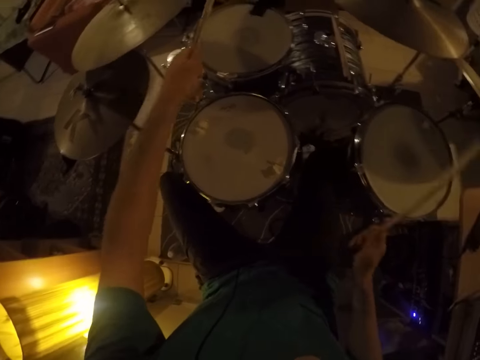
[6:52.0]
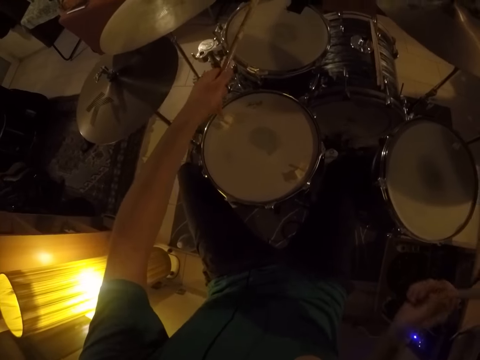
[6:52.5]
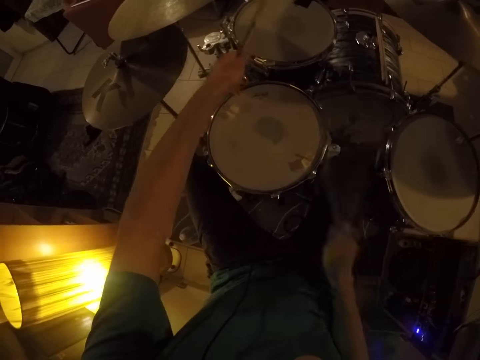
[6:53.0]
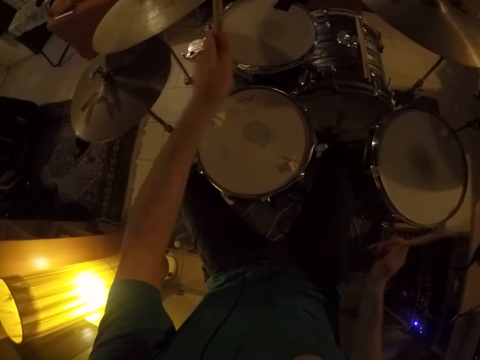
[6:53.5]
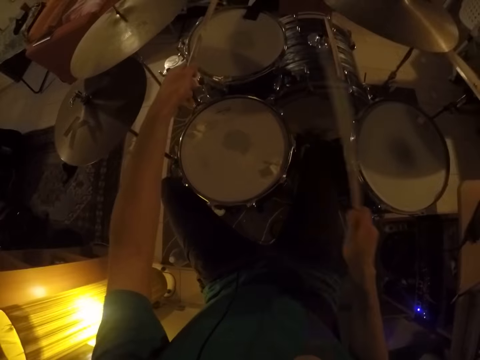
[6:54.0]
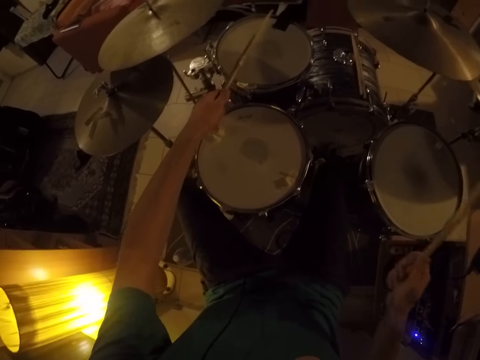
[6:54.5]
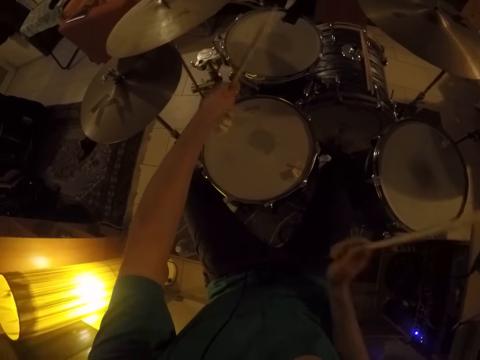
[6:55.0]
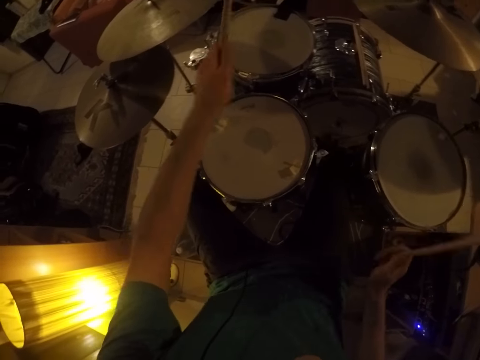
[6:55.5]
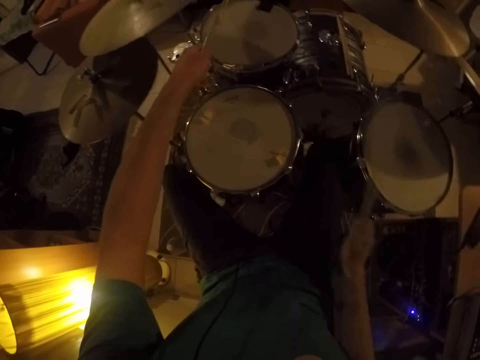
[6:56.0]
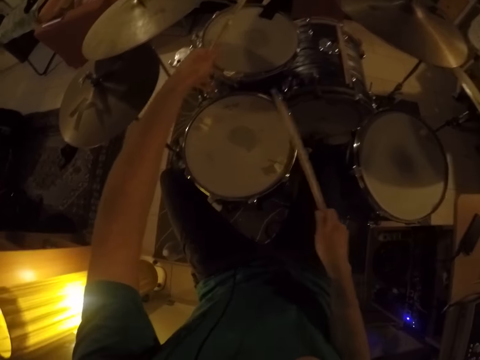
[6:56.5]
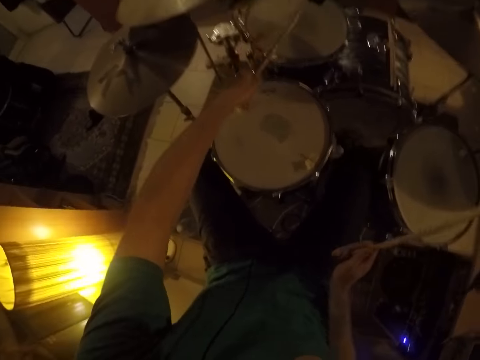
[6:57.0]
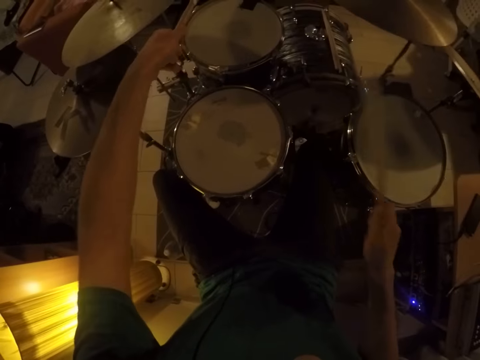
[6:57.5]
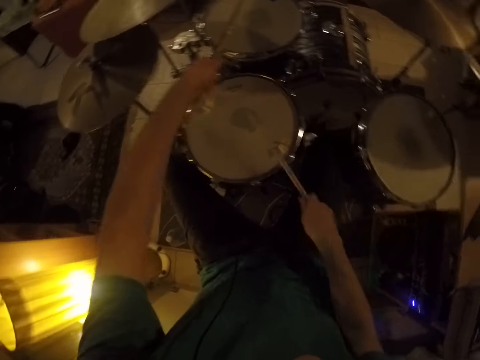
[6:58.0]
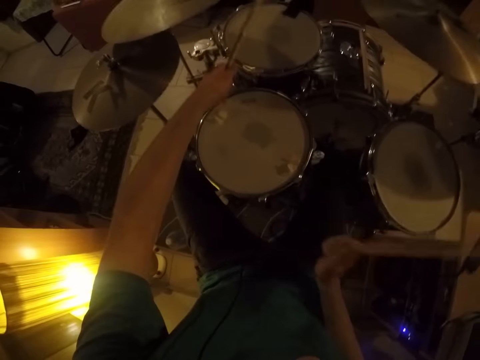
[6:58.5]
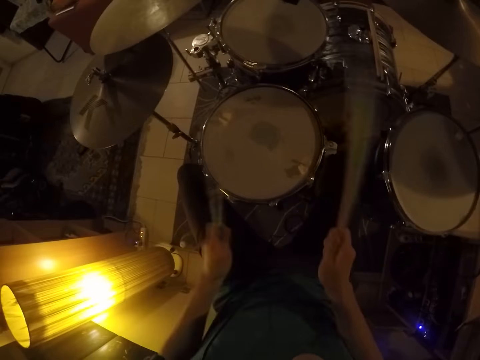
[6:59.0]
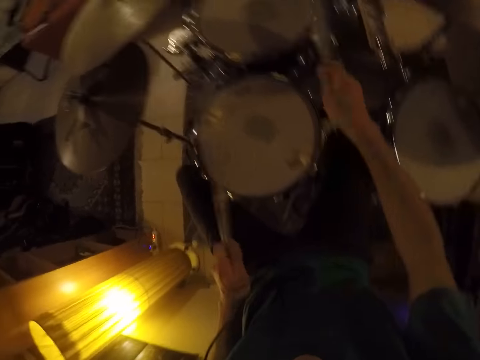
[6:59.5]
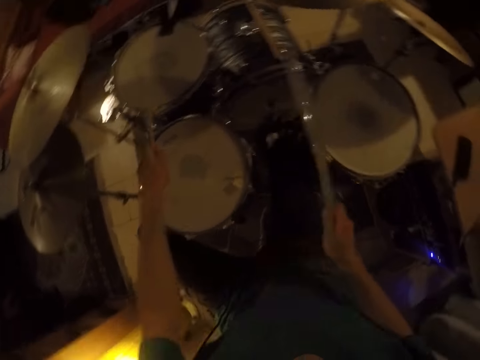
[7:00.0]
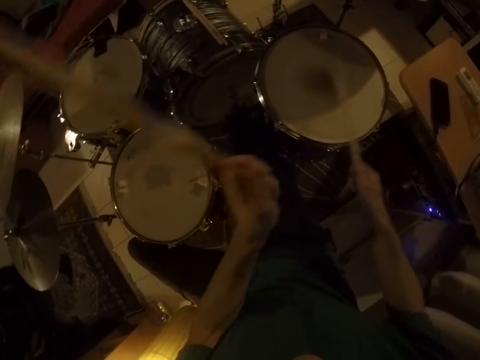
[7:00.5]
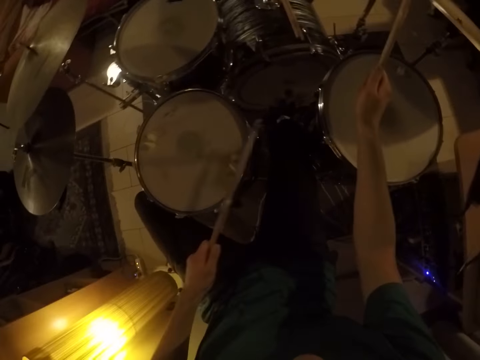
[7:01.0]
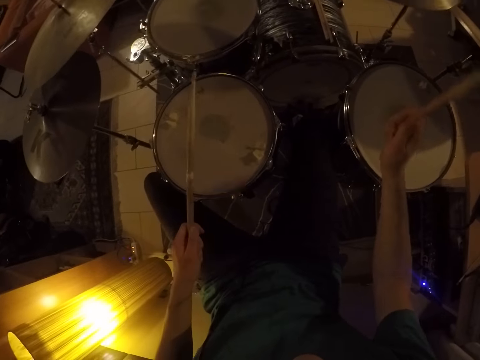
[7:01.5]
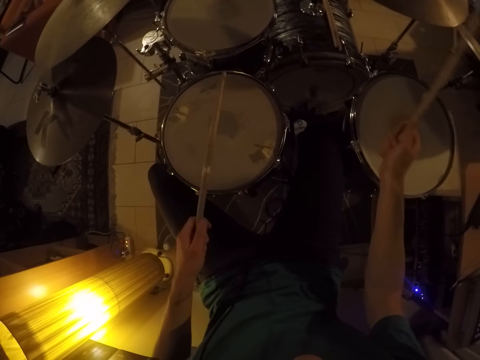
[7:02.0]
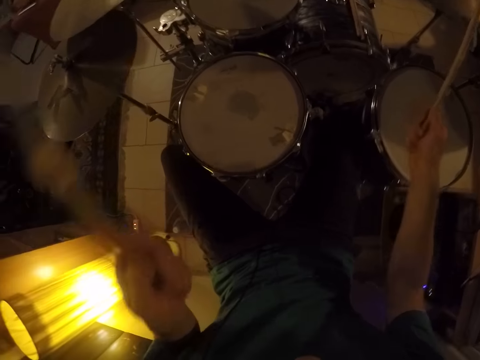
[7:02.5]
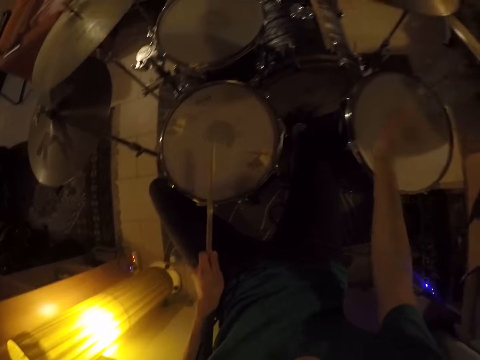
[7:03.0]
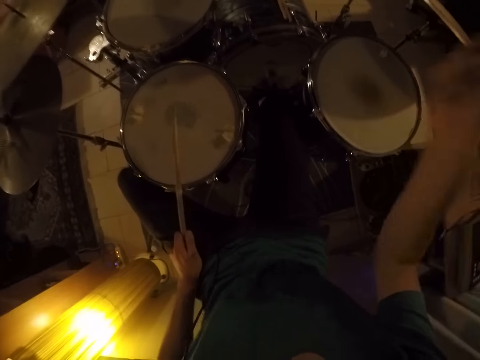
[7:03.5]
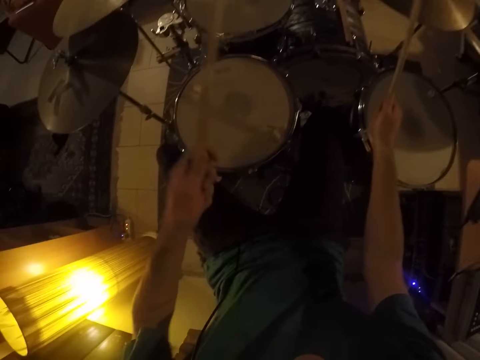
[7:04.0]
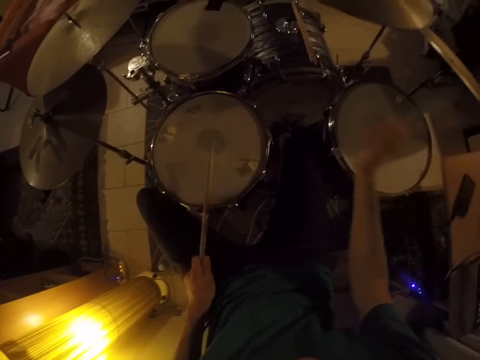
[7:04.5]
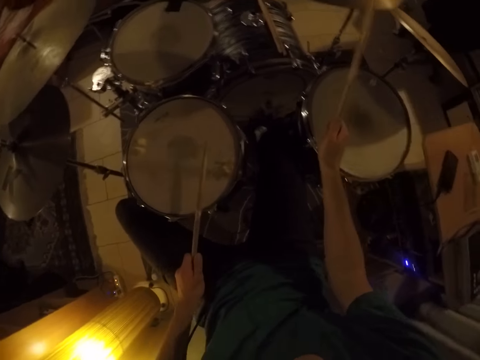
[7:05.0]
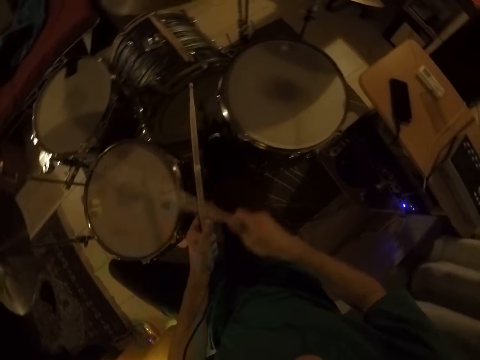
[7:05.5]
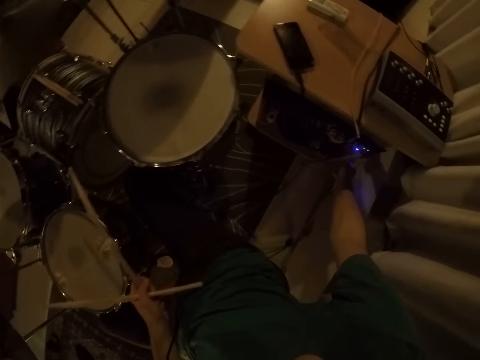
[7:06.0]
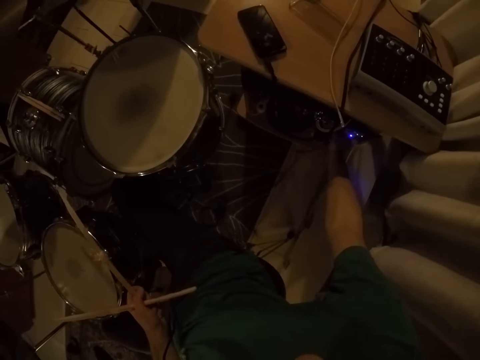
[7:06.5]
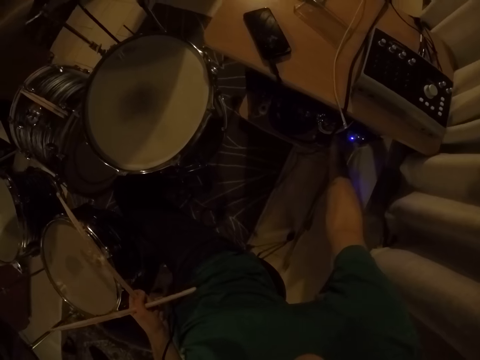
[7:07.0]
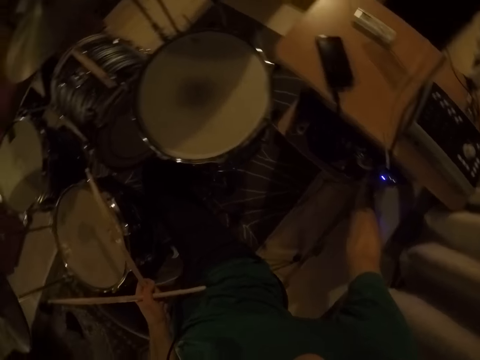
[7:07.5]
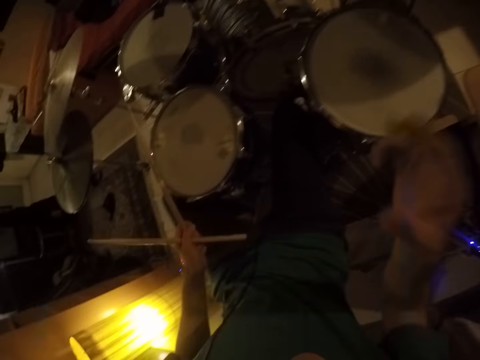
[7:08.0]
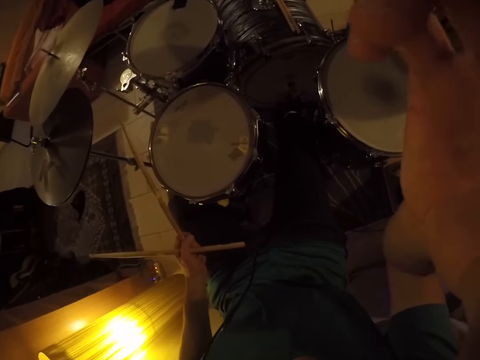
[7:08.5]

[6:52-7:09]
The camera wearer moves his feet. He plays drums with sticks. He plays drum plates with sticks. He adjusts a switch. He adjusts a camera.
